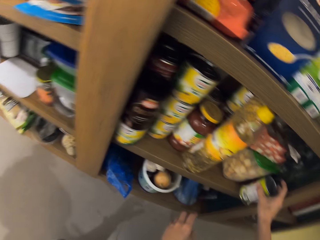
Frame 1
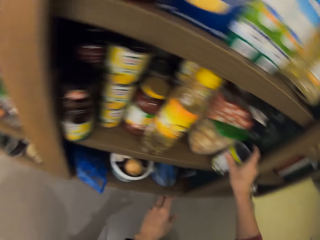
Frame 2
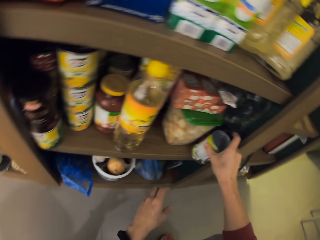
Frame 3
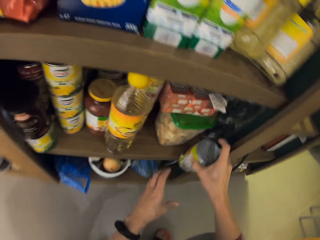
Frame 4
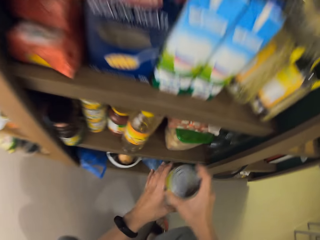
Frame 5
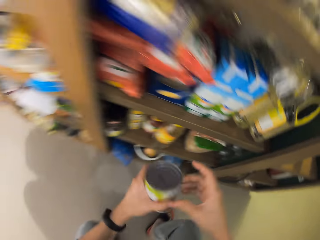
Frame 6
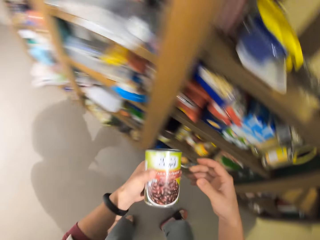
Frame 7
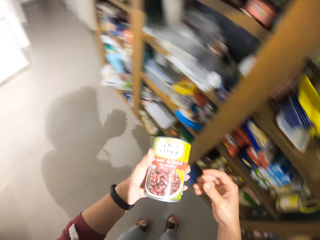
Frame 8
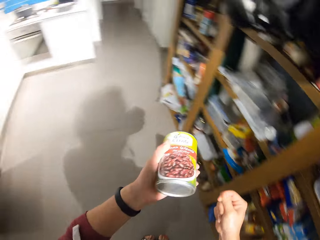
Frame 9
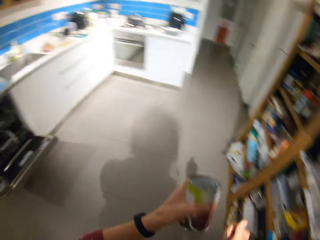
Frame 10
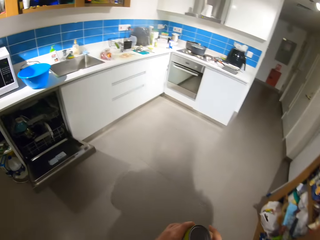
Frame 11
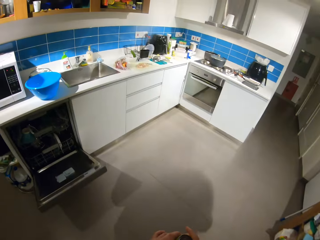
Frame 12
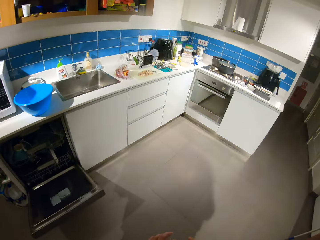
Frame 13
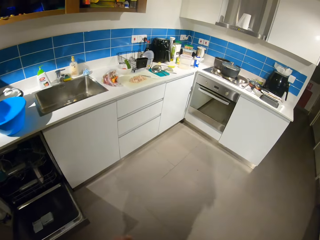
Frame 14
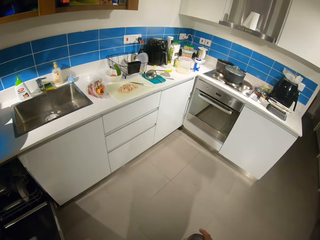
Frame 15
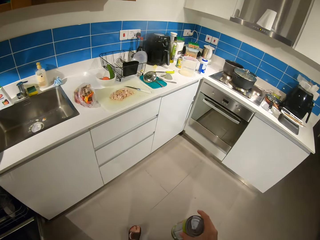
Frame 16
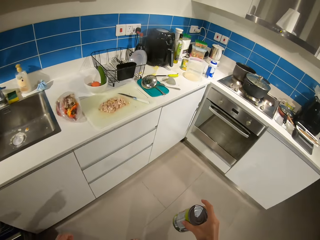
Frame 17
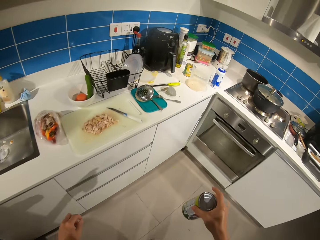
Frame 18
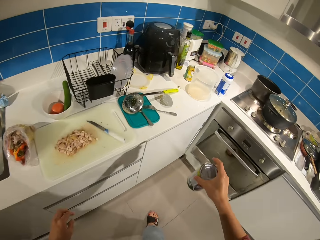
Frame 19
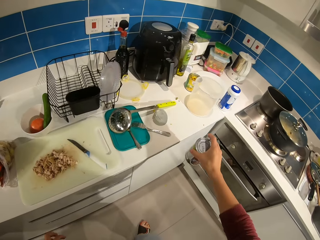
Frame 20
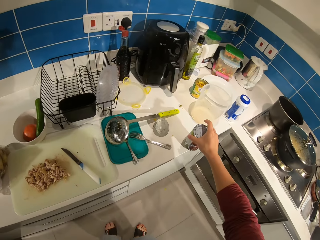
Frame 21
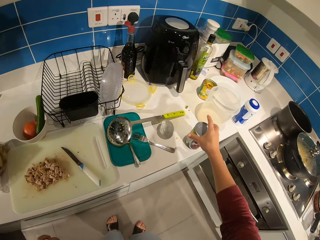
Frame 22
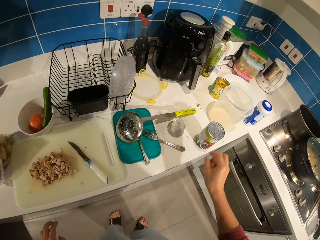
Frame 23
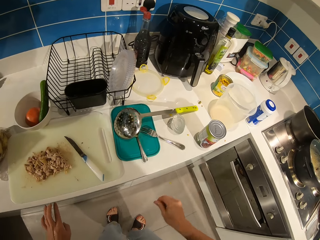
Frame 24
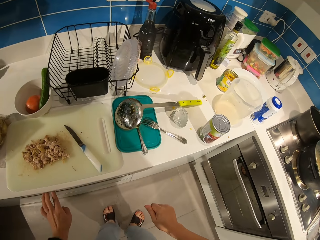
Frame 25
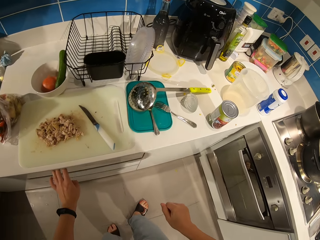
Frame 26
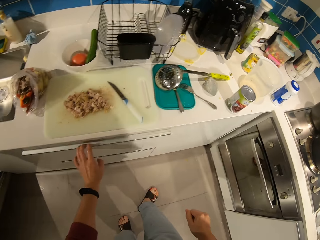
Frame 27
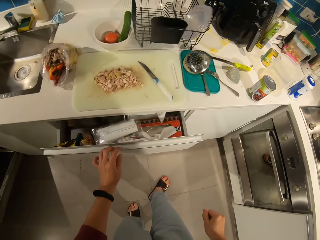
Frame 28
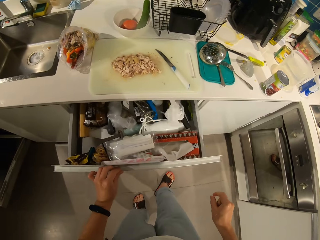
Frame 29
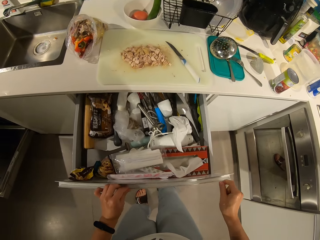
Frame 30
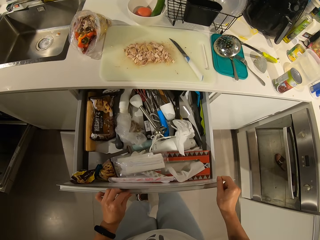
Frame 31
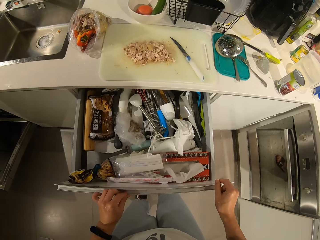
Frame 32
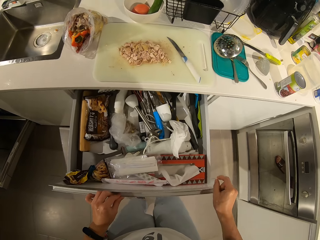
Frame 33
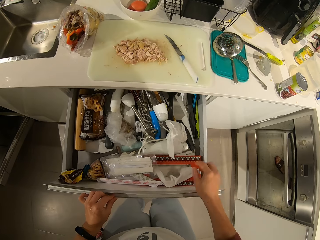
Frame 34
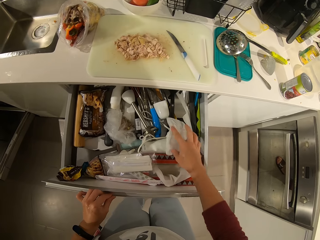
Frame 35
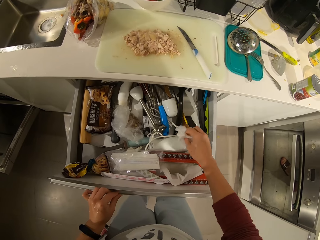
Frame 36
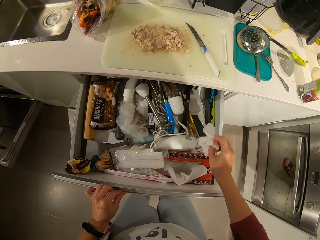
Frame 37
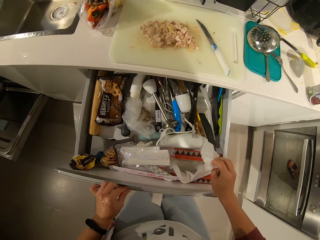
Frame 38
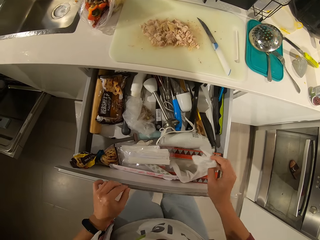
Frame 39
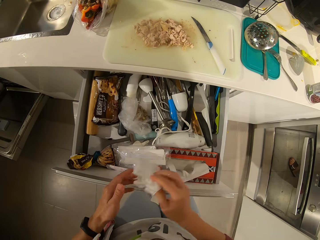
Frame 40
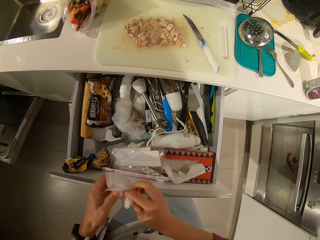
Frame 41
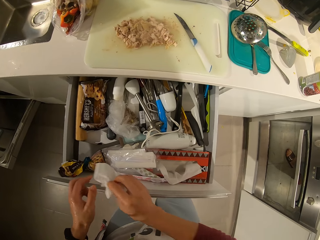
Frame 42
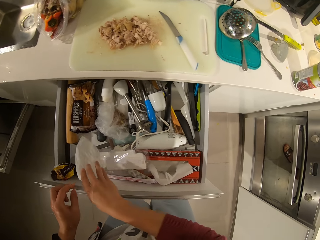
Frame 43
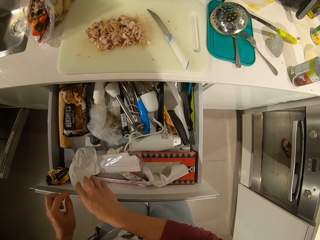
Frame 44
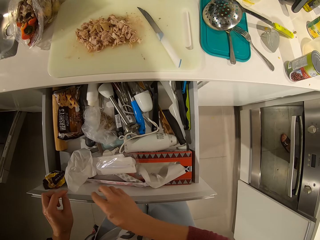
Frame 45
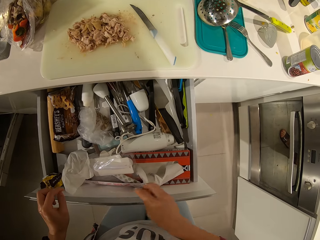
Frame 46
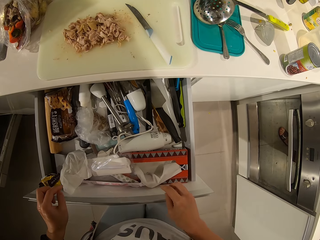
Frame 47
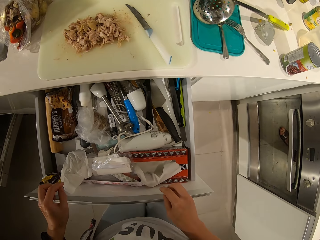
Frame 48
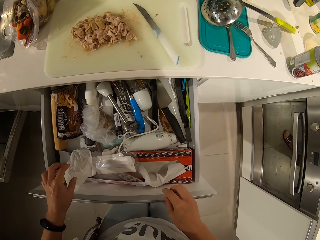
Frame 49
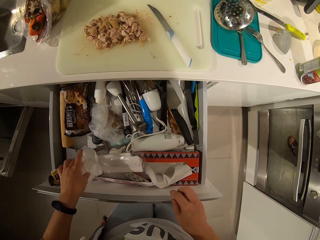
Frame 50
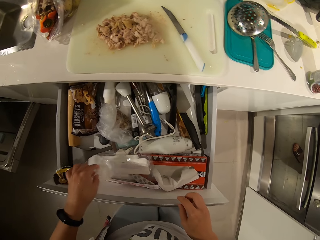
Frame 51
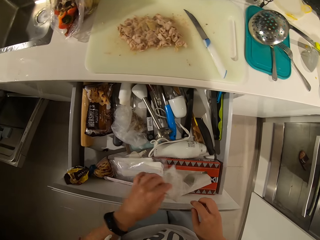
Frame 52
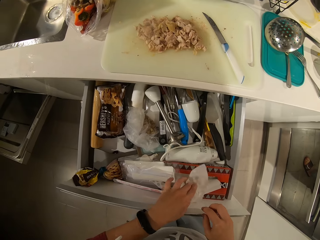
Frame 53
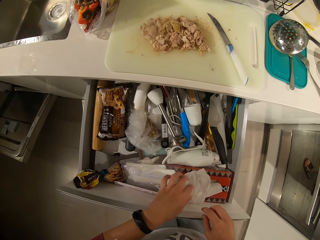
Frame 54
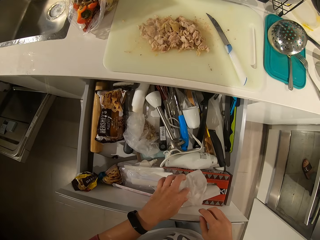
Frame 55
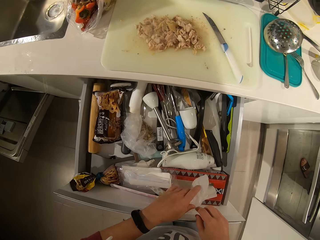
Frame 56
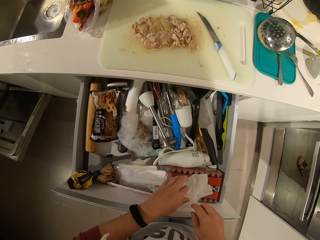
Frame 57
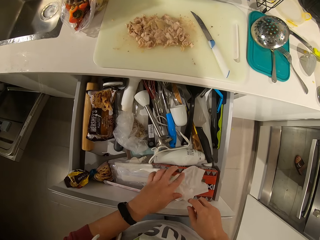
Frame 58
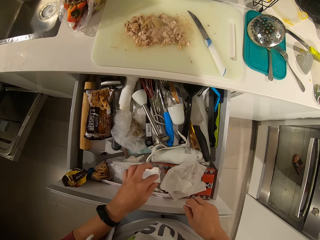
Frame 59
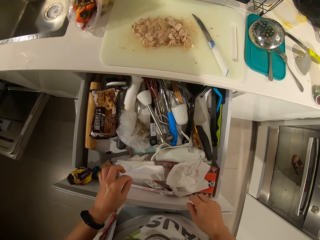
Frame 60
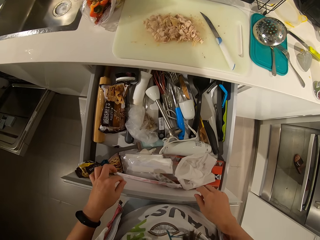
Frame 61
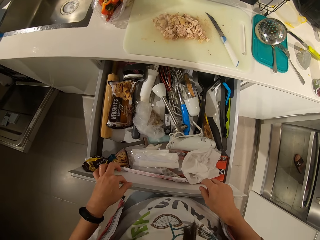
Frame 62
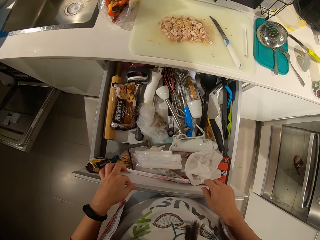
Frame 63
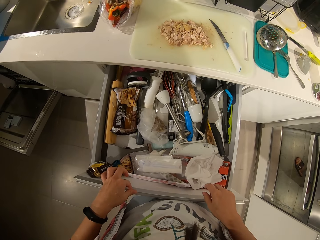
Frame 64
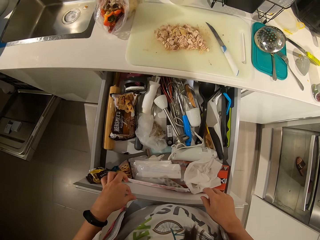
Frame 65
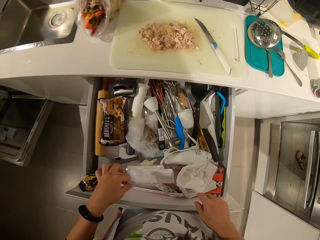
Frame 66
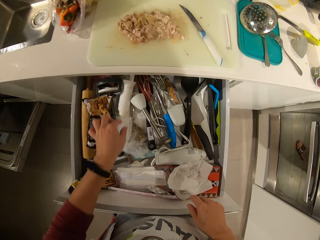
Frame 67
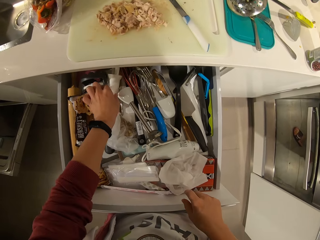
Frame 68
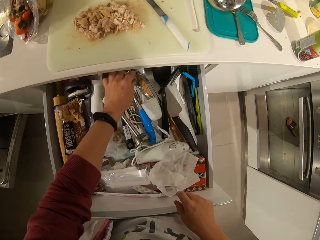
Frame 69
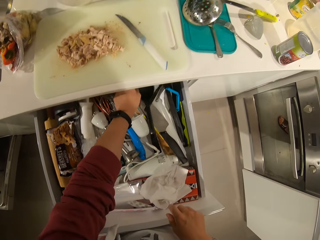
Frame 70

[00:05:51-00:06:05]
The camera wearer picks up the beans tin. They shift the tin to their left hand. They carry the tin to the kitchen countertop. They walk towards a counter. They place the tin on the countertop. They pull the kitchen drawer base cabinet. They pick up the paper or wiper in the drawer. They place the paper on another point in the drawer. They shift the paper again. They pick up the wiper. They drop the wiper. They stare at the drawer.

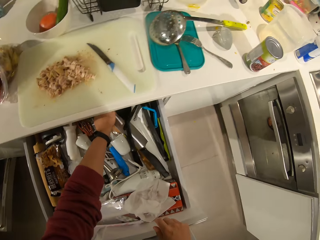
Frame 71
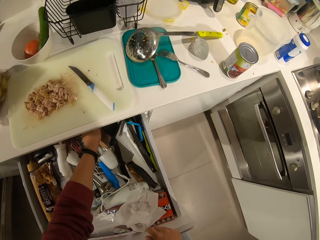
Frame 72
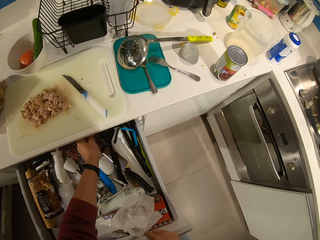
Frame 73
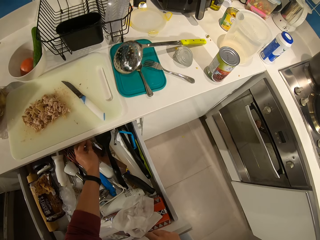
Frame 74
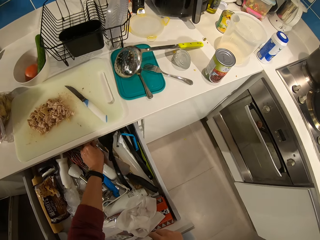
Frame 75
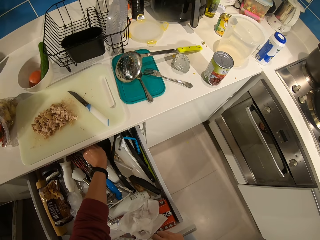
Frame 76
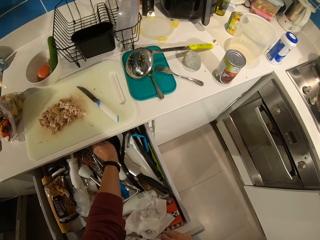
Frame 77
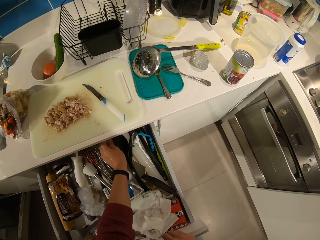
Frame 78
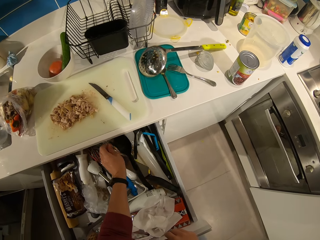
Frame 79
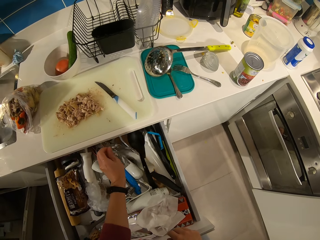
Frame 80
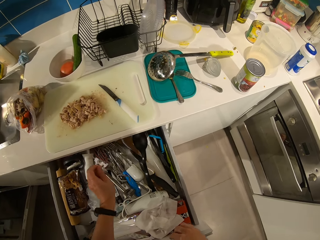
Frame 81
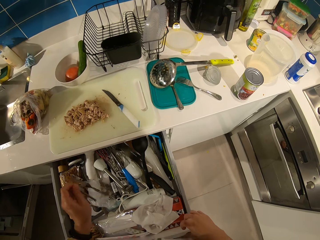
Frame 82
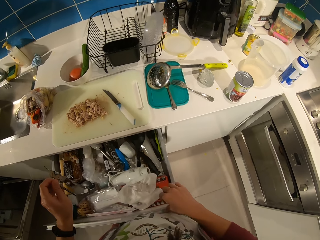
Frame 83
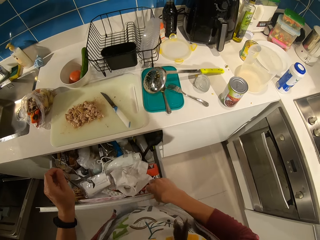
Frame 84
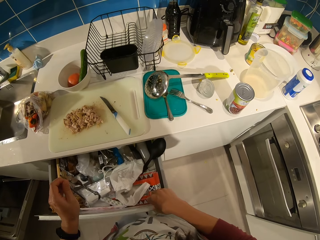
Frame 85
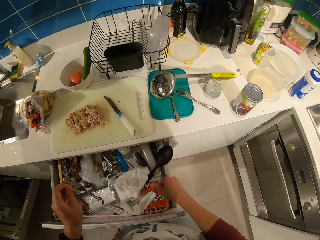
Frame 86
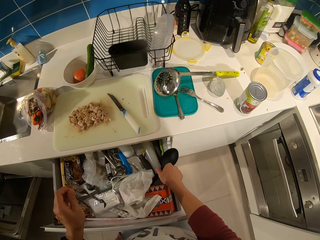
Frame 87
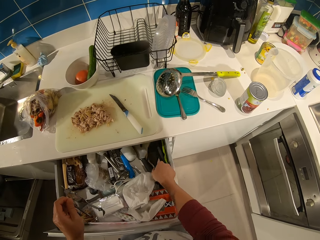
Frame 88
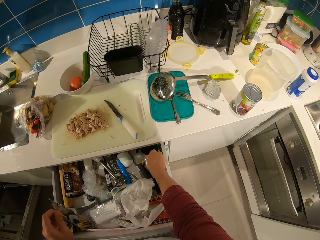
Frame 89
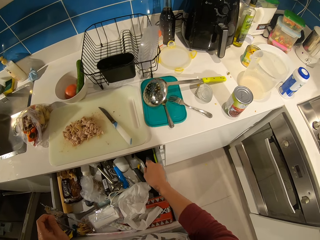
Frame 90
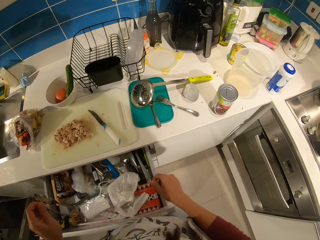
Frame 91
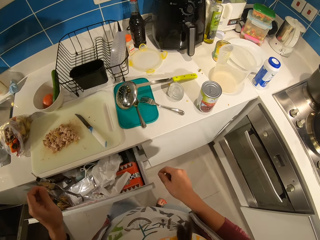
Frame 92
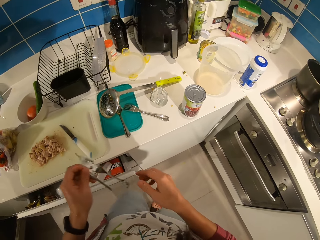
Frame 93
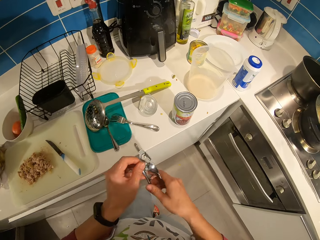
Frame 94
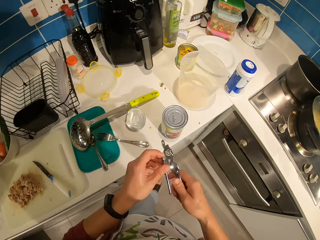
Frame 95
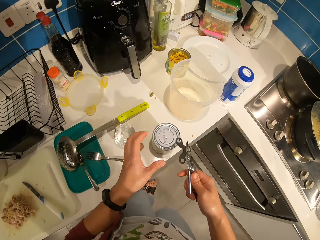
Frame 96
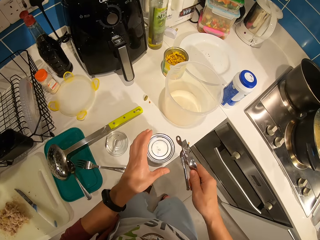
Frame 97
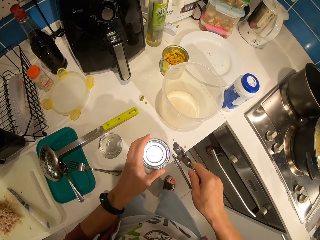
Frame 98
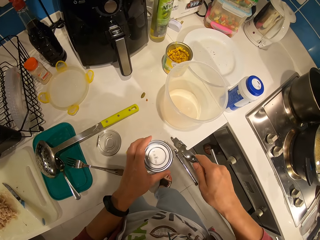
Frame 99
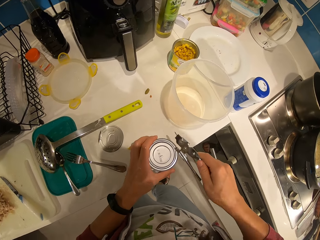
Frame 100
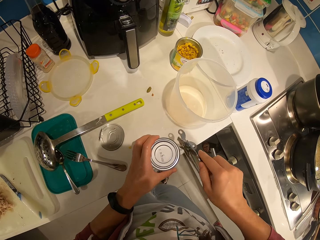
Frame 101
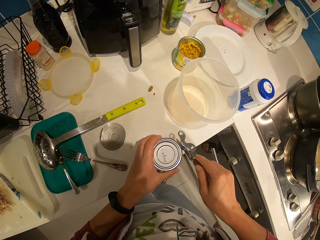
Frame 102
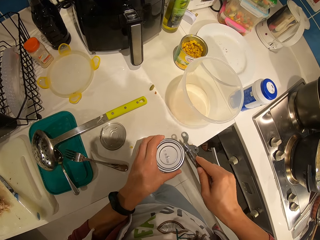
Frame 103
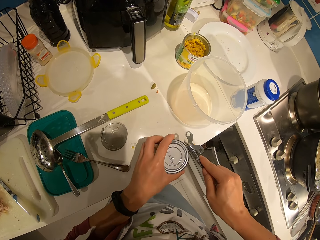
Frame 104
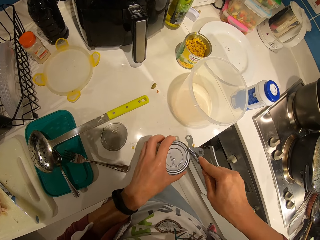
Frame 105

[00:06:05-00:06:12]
The camera wearer picks up the can opener inside the drawer. They push back the drawer. They position a spoon in the drawer. They close the drawer. They shift the can opener to their right hand. They hold a can. They open the beans tin with the can opener.
